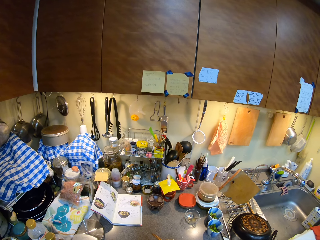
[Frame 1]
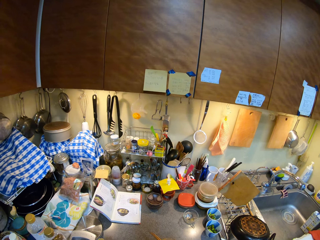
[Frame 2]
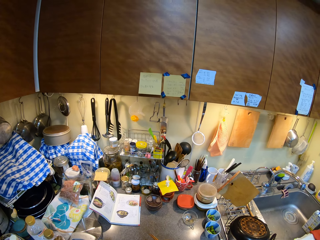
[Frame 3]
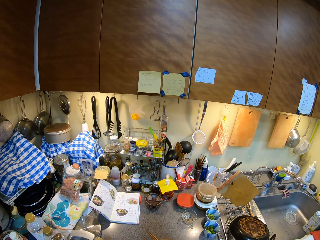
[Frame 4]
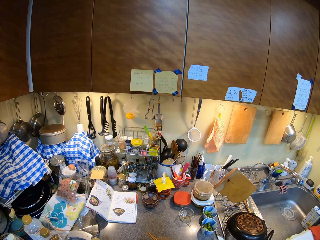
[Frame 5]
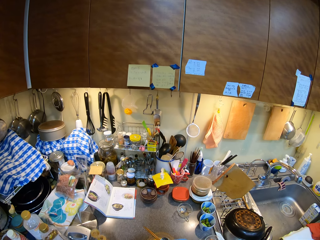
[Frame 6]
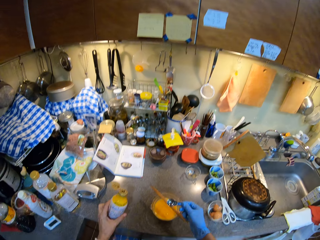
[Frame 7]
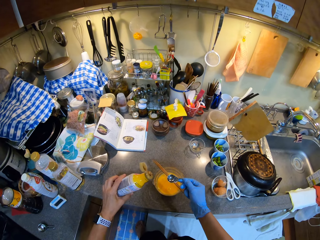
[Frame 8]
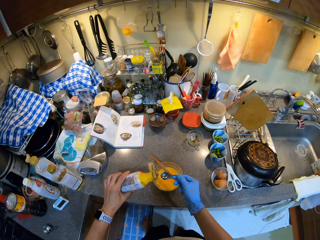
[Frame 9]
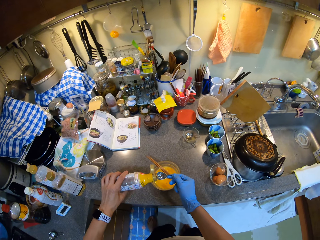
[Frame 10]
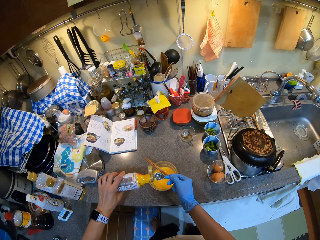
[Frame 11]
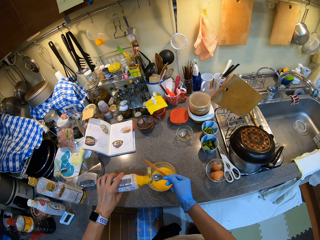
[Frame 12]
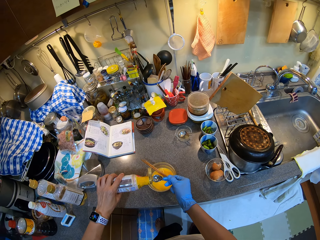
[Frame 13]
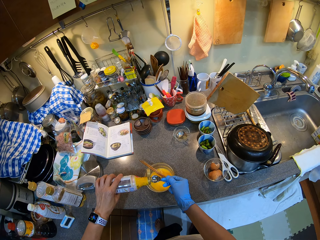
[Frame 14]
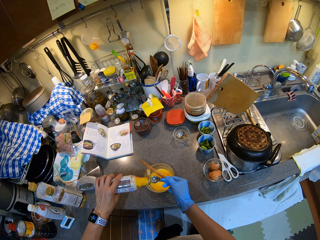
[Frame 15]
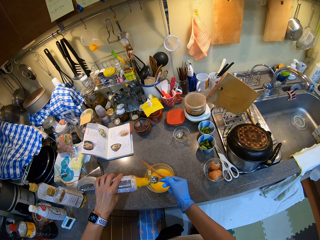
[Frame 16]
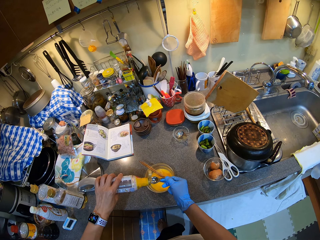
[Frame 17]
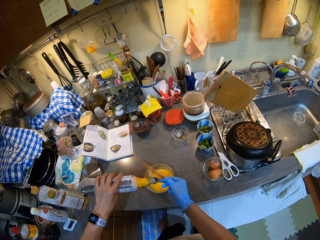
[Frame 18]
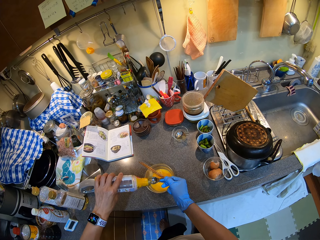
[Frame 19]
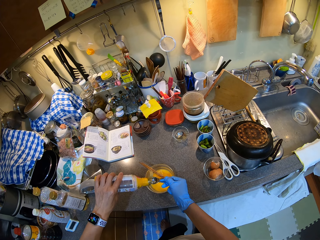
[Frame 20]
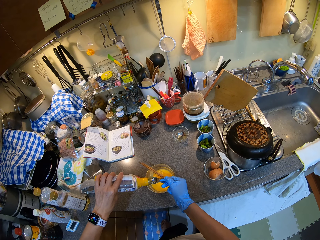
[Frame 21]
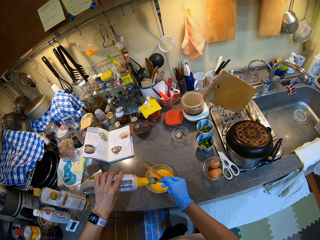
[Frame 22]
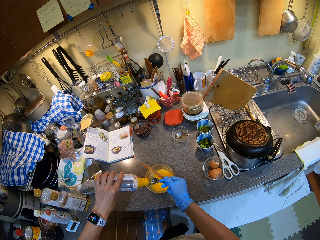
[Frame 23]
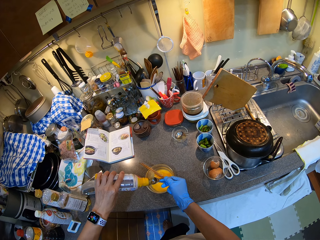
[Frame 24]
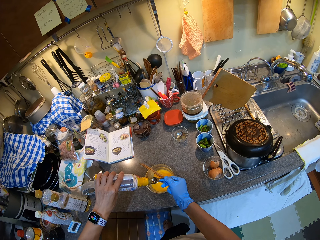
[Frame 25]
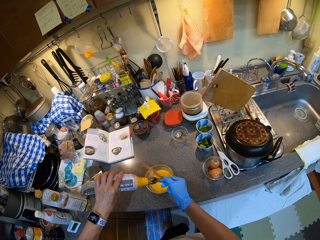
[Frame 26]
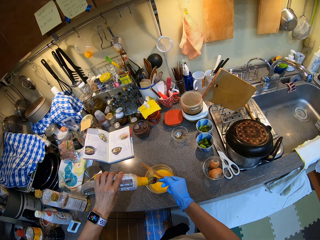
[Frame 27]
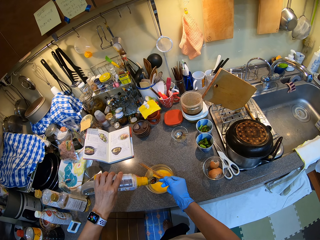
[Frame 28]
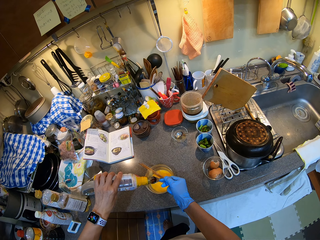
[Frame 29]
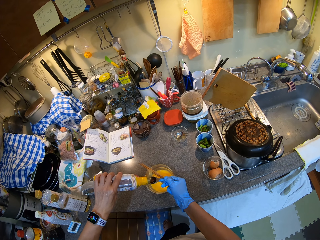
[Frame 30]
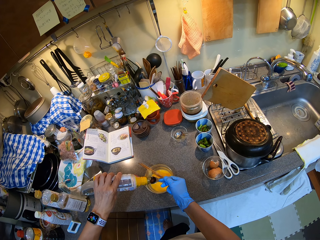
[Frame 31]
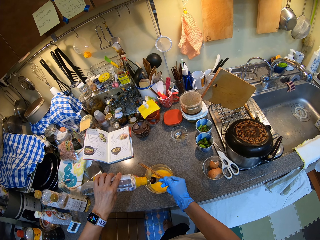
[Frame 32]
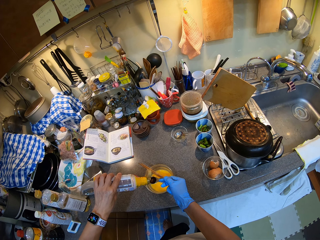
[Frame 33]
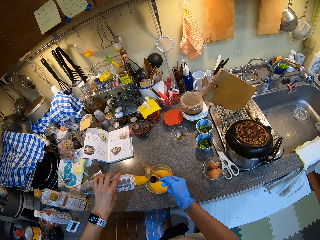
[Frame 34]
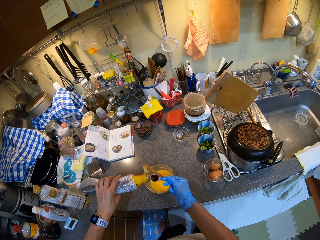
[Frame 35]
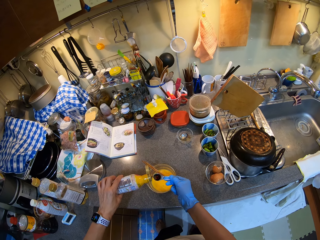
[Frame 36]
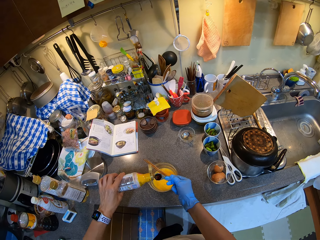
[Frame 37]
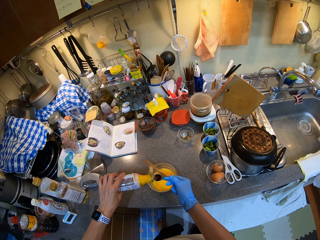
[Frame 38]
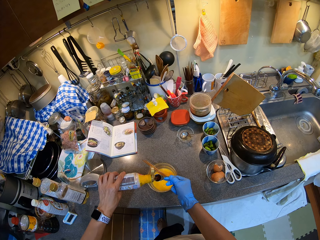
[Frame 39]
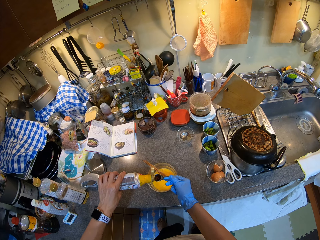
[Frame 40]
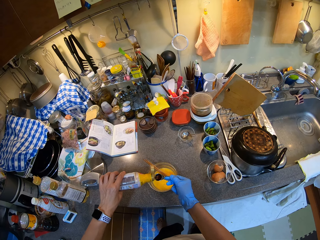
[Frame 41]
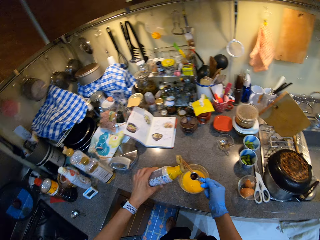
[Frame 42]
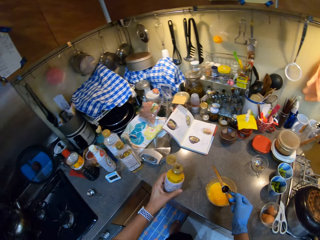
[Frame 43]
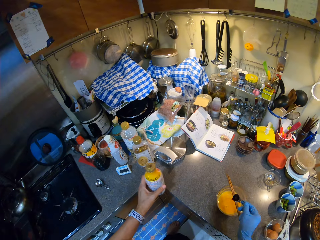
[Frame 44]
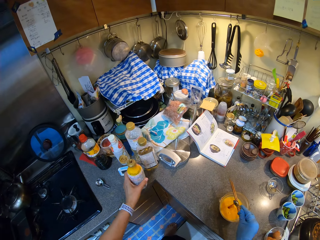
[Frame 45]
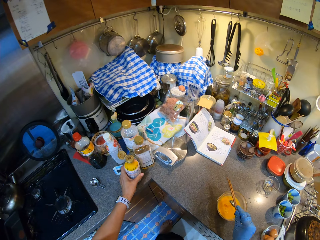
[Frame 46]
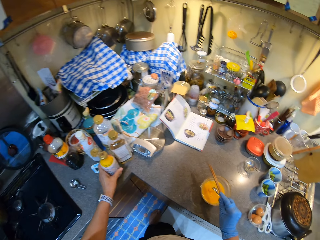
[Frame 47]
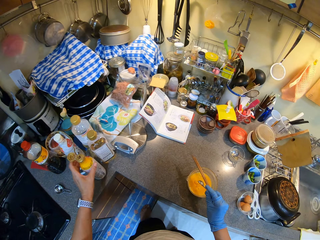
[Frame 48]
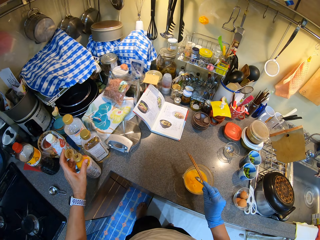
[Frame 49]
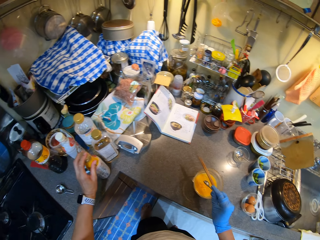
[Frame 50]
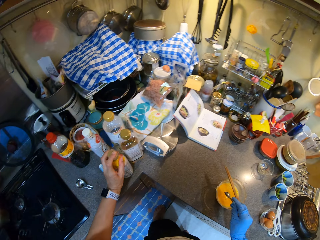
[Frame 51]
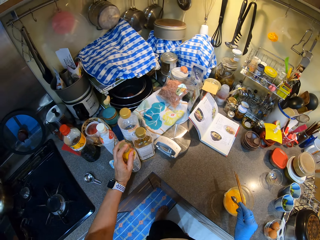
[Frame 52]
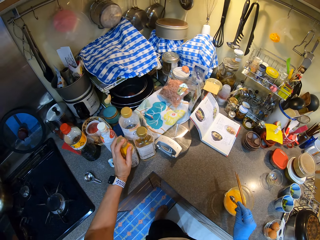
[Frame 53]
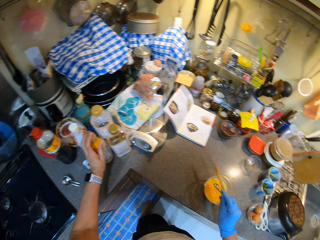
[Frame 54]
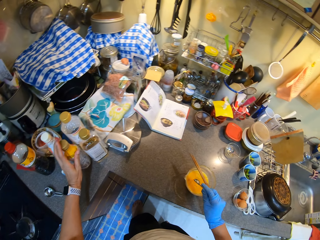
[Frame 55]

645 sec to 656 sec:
The camera wearer pours something on the tiny spoon. They pour something inside the tin with egg mixture.

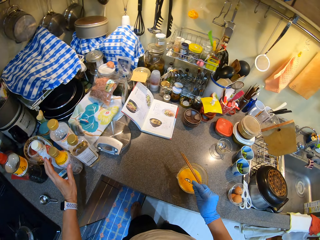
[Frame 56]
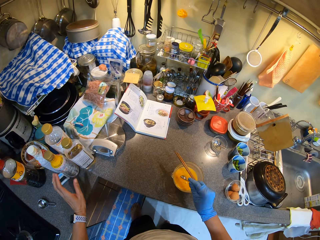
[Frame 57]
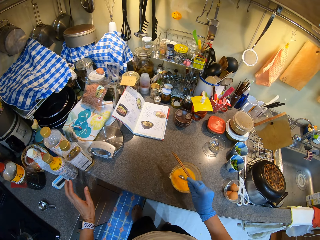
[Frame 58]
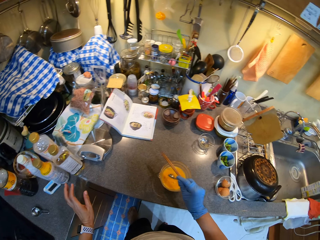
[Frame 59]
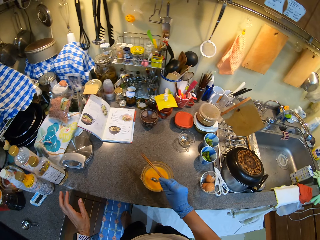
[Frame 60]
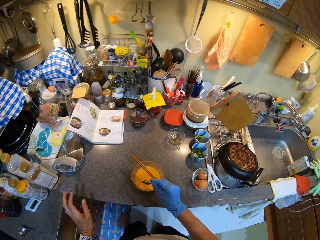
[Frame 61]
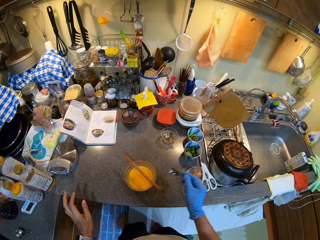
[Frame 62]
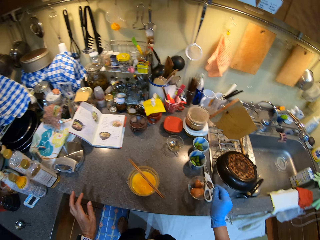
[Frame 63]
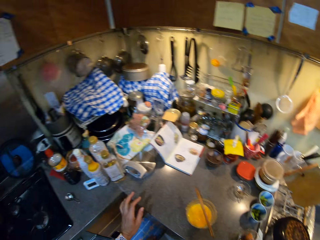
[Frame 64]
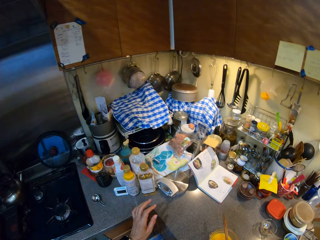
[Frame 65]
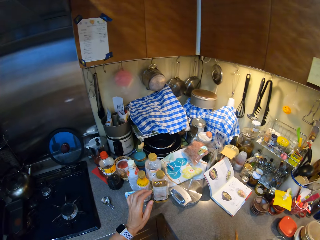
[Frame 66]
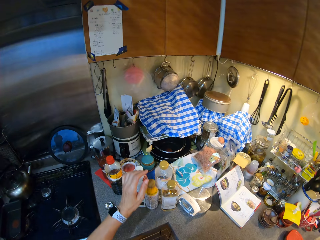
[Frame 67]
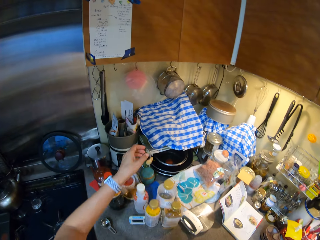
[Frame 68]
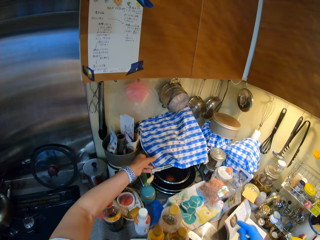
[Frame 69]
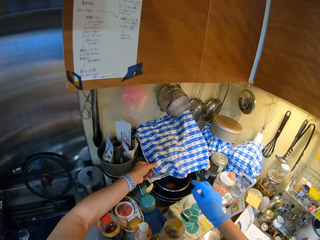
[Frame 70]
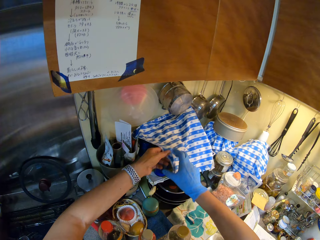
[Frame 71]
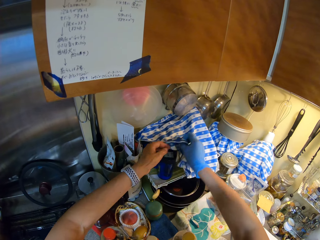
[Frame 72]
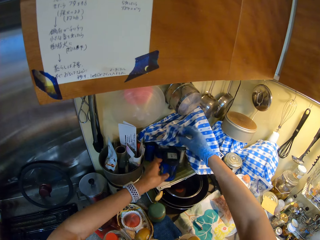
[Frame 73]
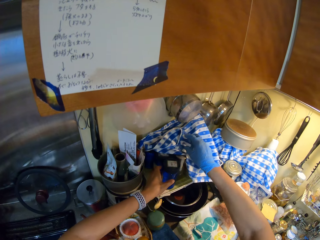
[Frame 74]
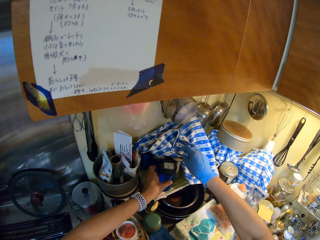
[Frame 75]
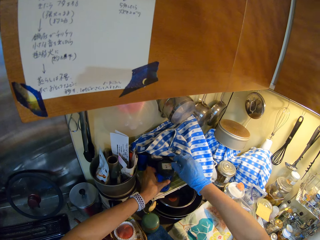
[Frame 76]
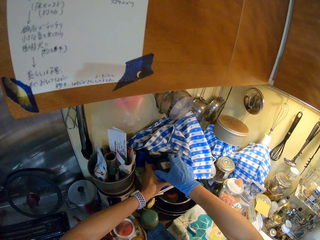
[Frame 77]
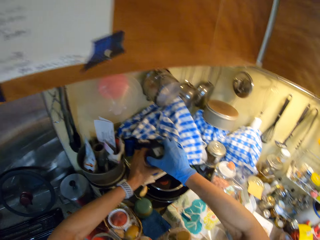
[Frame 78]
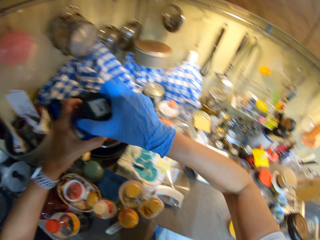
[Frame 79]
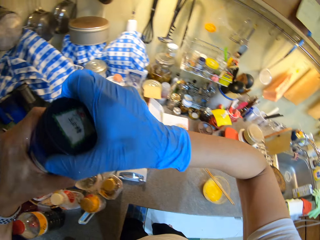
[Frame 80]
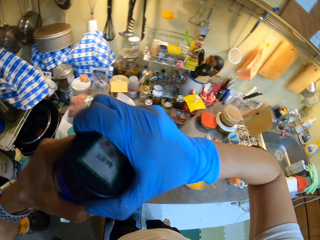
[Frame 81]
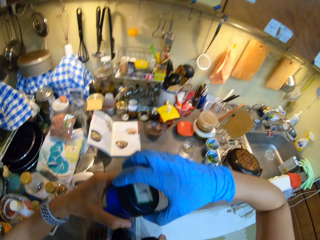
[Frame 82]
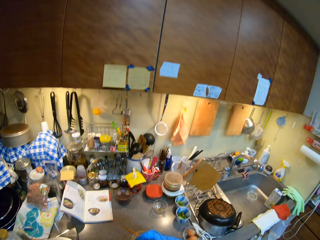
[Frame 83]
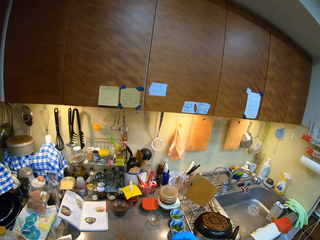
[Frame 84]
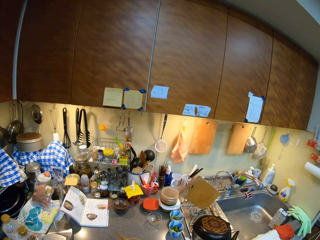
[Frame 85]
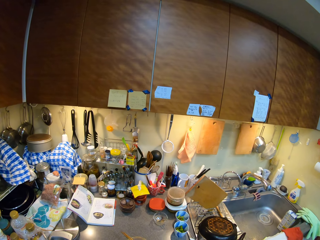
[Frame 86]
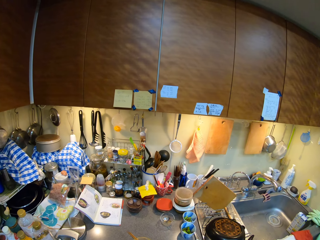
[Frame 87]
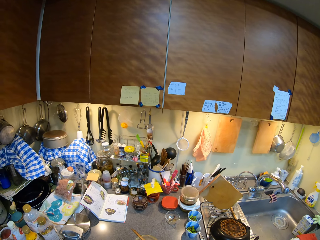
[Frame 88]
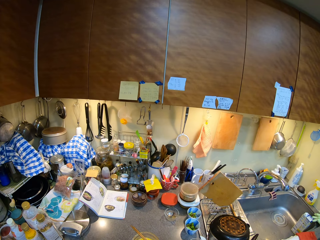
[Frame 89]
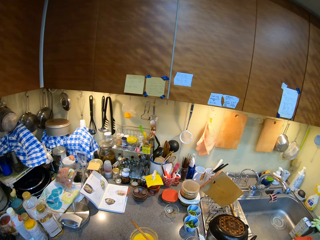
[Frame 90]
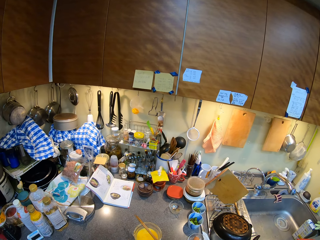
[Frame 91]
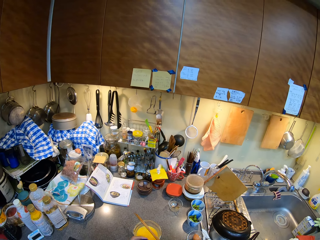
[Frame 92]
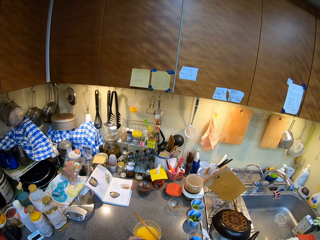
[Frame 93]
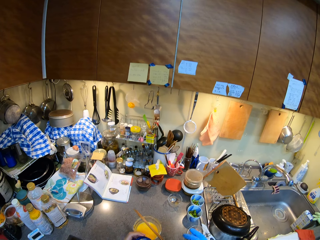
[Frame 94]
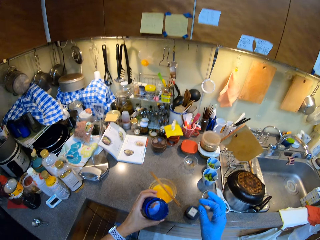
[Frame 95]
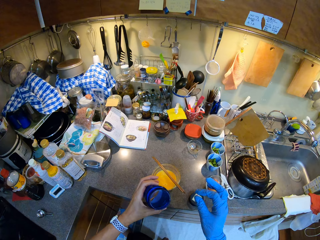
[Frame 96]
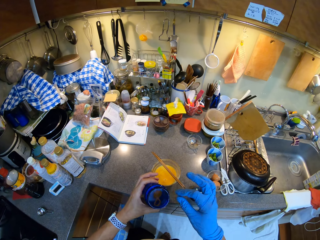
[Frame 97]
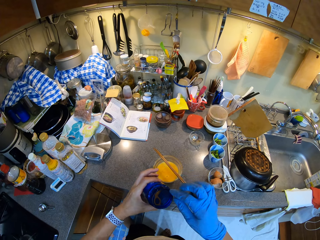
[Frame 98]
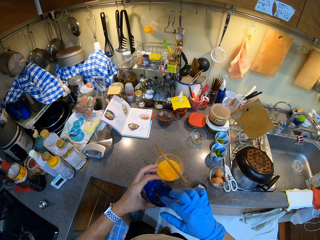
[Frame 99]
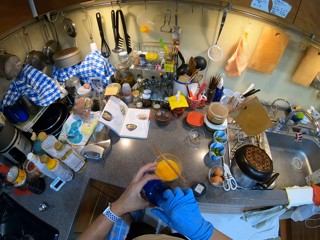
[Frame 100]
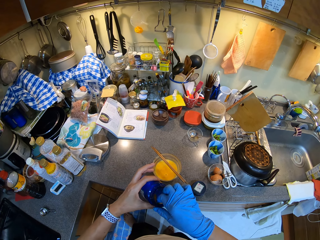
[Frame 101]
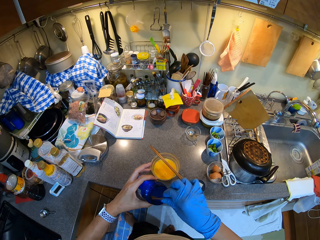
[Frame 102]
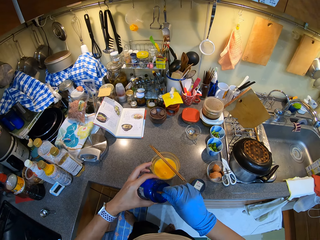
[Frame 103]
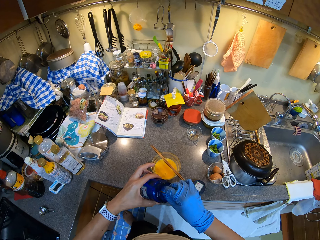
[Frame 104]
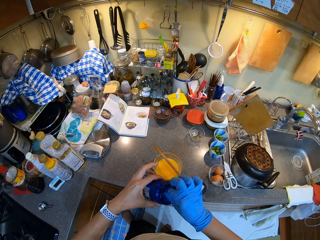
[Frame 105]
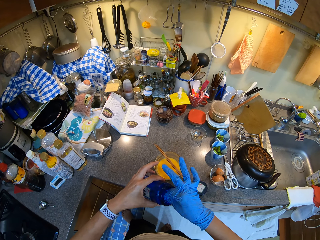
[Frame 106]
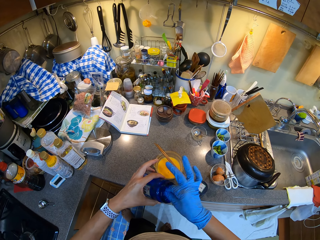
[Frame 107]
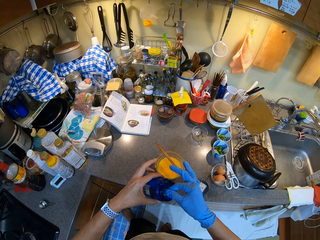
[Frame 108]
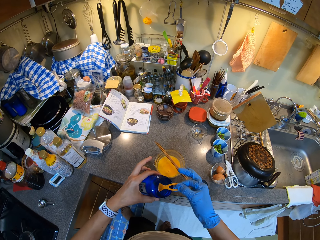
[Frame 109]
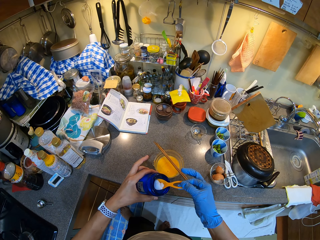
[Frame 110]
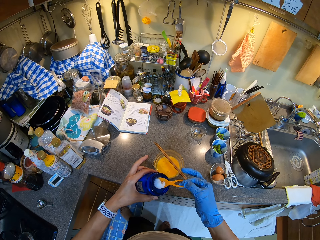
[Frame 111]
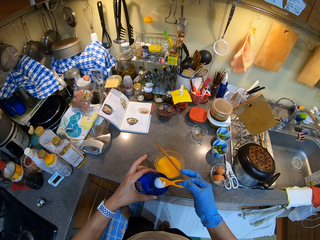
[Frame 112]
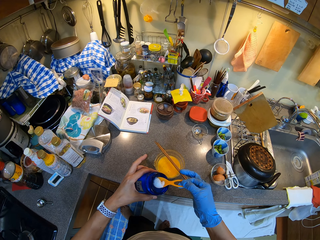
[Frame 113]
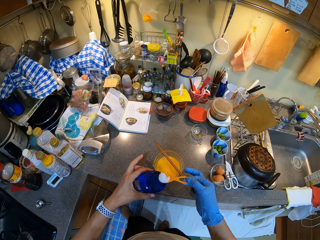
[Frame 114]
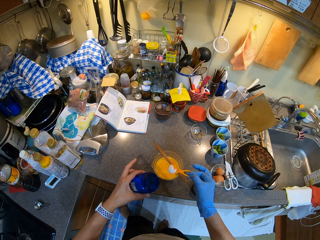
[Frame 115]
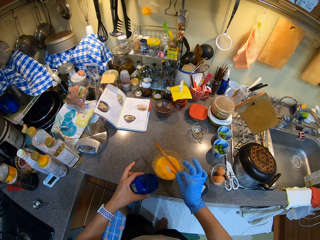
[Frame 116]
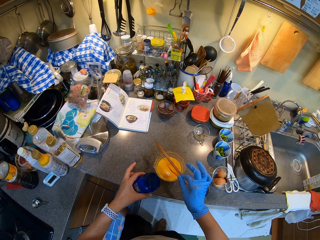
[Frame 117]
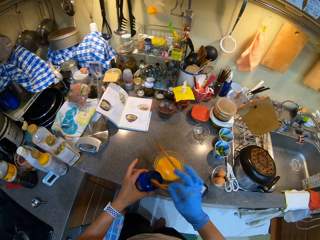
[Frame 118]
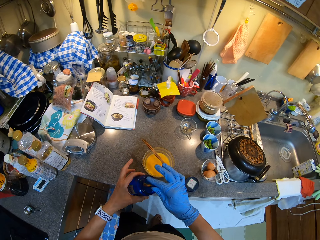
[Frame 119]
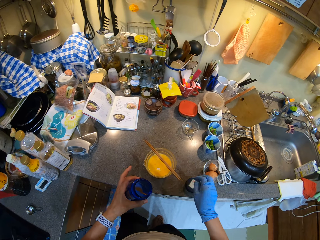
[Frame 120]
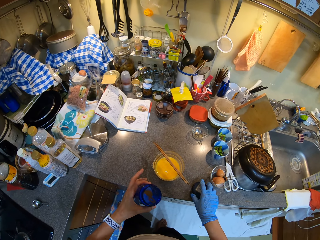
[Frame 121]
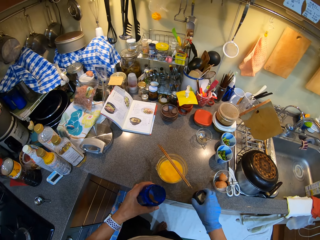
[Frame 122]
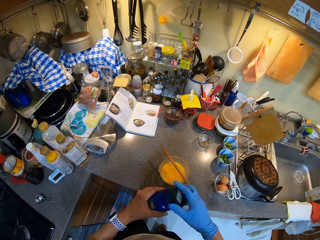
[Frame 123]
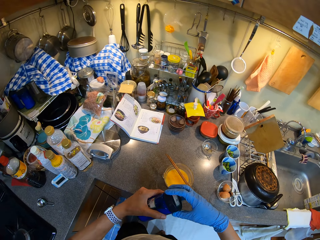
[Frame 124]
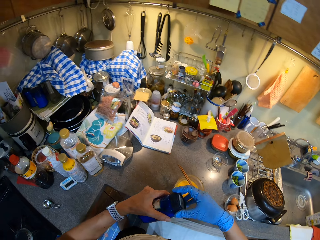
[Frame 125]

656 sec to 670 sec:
The camera wearer closes the bottle. They place the spoon on the kitchen counter. They pick up the container or tin from the kitchen counter and open the container. They pick up something from the container. They scoop the salt from the tin. They put the salt in the eggs. They pick up the lid.
